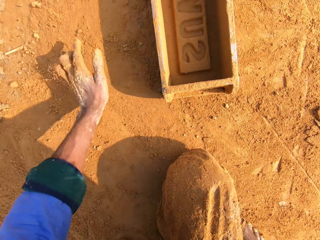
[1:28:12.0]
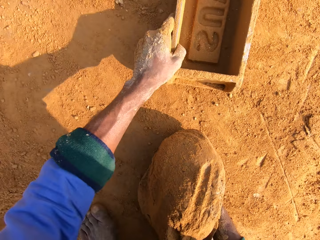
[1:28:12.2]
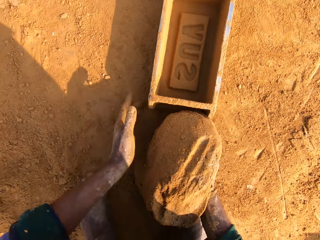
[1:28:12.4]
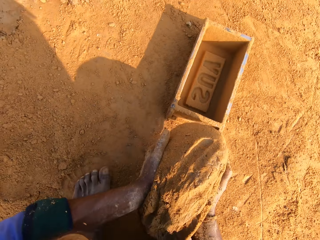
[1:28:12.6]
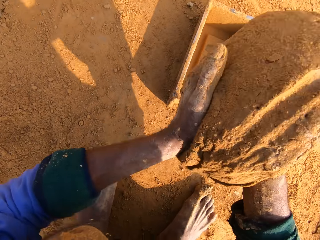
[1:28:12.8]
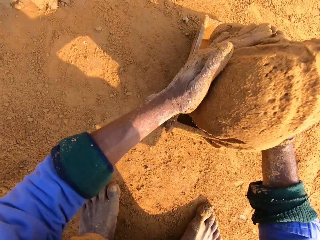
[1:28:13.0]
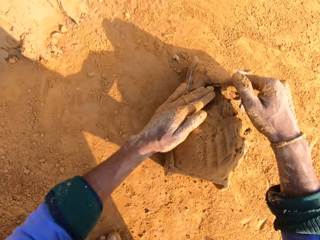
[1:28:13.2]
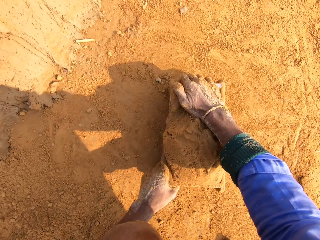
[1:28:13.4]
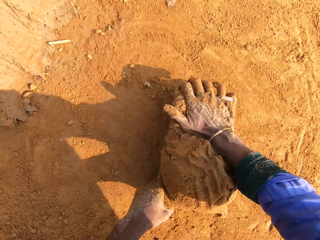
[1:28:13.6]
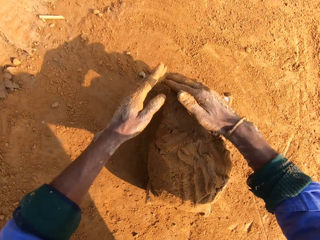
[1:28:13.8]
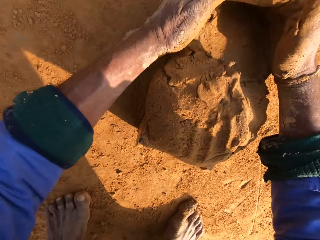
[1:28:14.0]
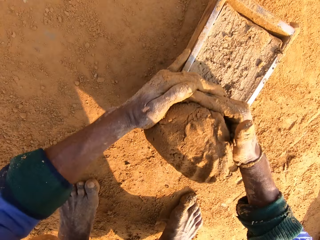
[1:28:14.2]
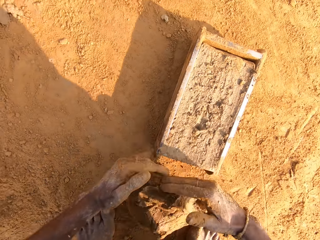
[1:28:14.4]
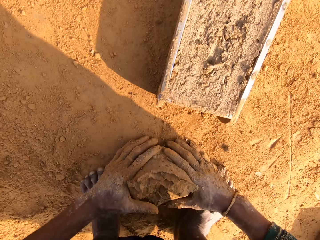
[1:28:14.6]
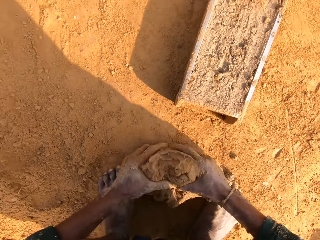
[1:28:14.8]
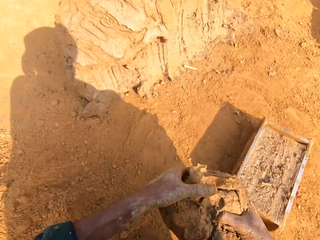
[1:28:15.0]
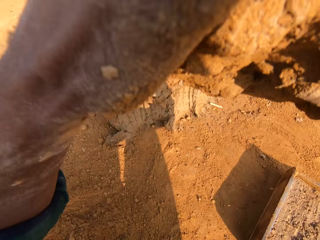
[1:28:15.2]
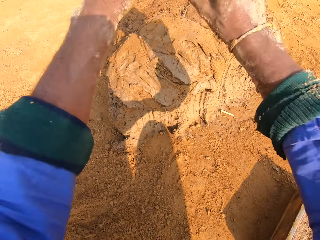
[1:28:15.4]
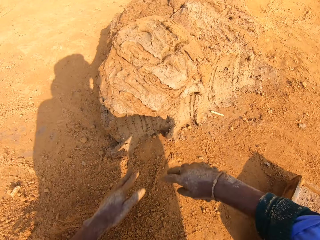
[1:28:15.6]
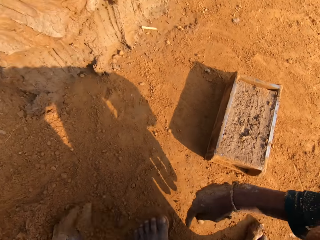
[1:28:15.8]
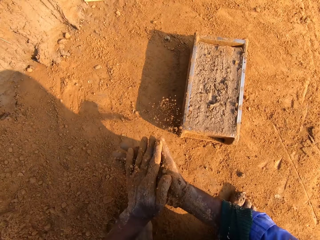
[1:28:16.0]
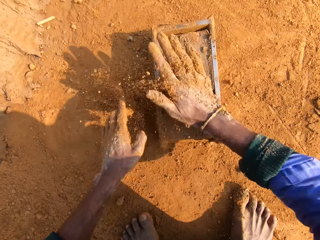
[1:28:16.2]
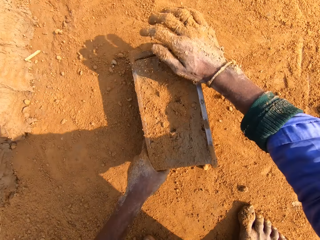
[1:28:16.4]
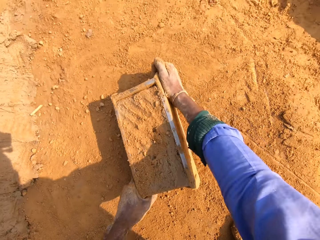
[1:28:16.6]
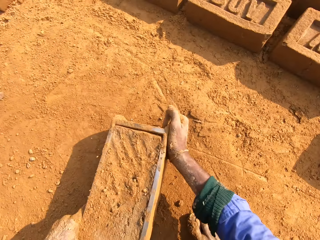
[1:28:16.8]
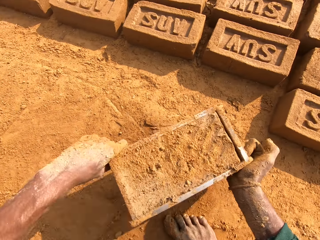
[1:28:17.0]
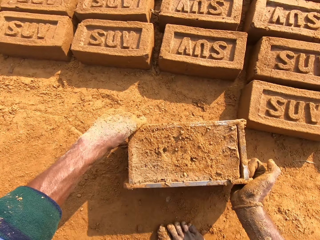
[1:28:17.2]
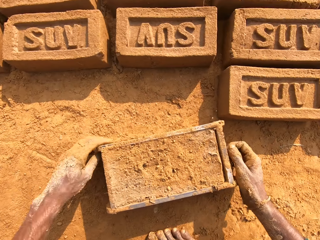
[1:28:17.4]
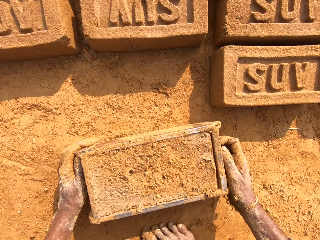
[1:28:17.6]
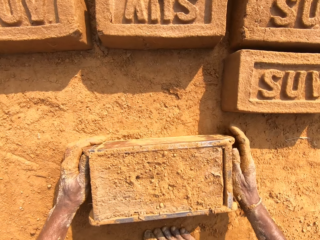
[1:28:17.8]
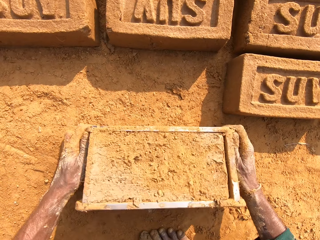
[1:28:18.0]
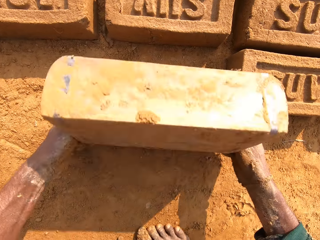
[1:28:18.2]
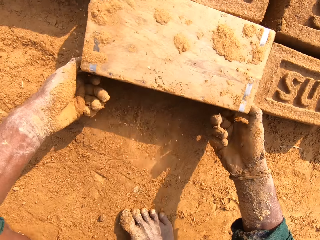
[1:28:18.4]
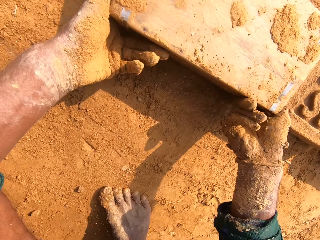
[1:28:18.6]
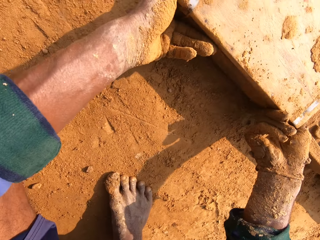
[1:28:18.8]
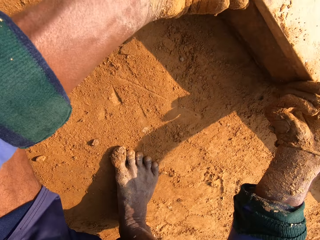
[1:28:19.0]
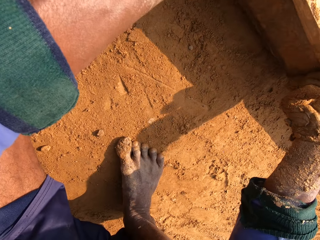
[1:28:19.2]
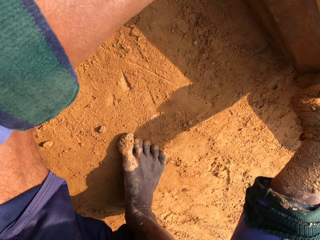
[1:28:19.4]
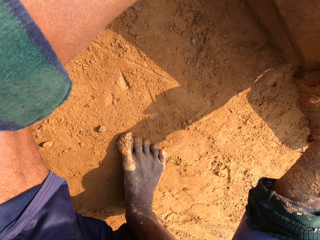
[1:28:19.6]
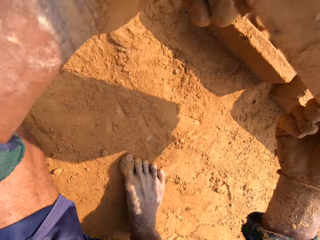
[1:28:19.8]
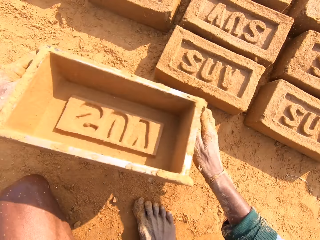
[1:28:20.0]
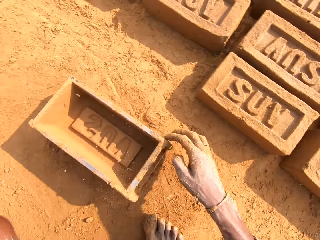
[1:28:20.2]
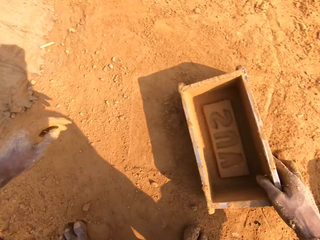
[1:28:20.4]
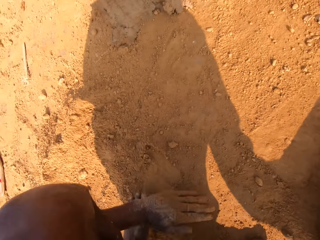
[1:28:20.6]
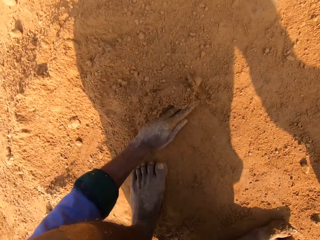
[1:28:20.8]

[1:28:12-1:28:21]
The camera wearer puts a handful of clay in the brick mold. They remove the excess clay from the brick mold. They throw the excess clay to the pile. They pour soil on the brick mold. They pick up the brick mold, put the brick mold down, and put the brick down.

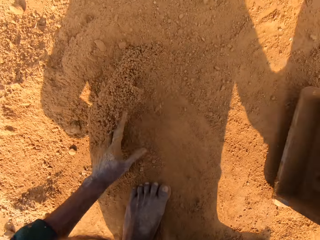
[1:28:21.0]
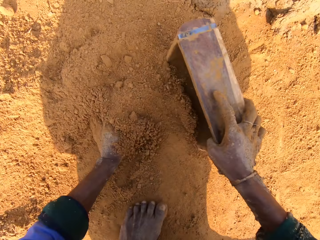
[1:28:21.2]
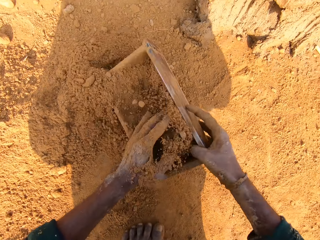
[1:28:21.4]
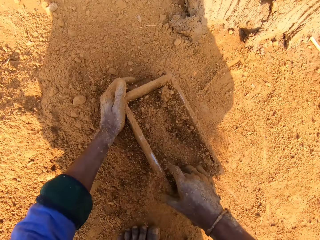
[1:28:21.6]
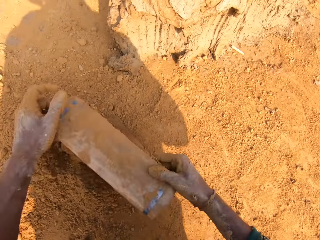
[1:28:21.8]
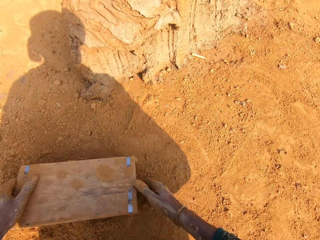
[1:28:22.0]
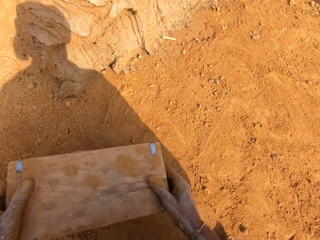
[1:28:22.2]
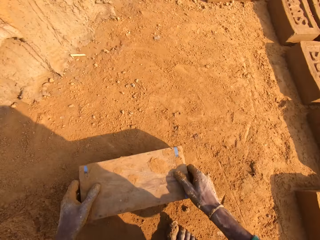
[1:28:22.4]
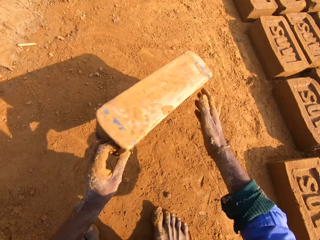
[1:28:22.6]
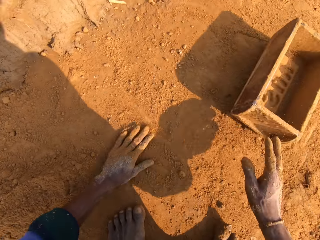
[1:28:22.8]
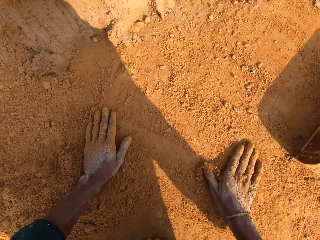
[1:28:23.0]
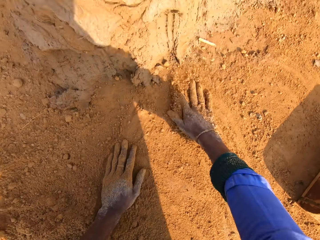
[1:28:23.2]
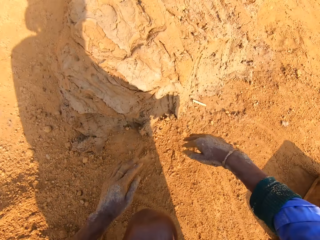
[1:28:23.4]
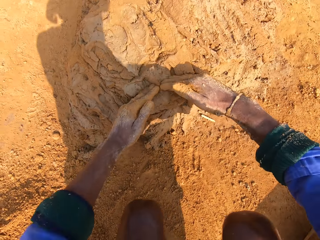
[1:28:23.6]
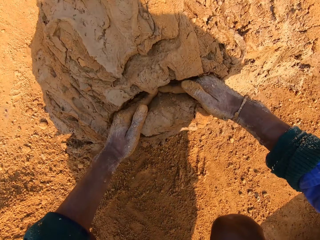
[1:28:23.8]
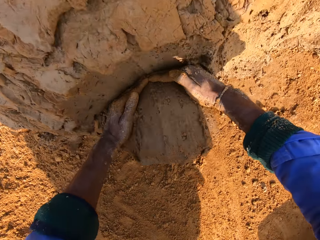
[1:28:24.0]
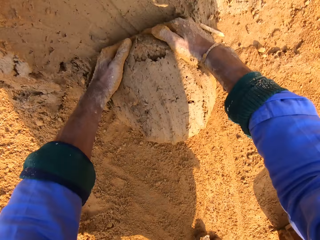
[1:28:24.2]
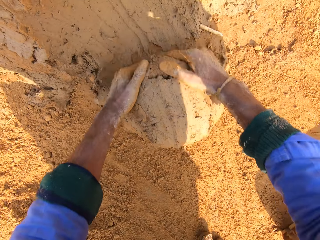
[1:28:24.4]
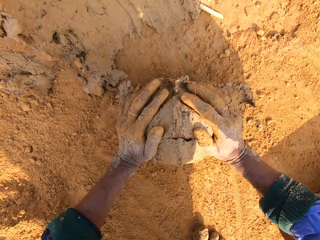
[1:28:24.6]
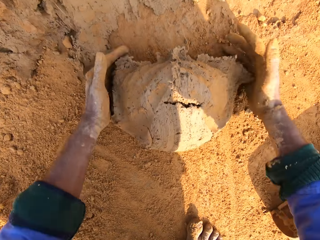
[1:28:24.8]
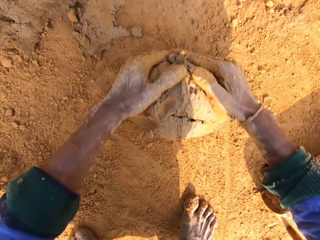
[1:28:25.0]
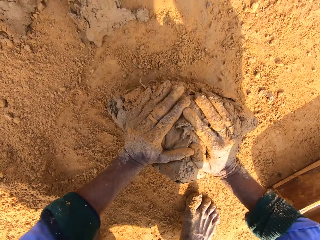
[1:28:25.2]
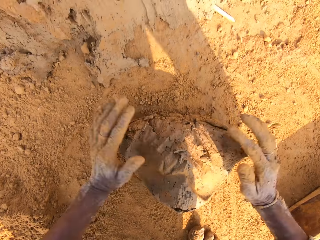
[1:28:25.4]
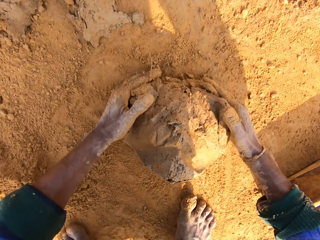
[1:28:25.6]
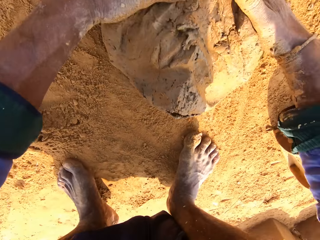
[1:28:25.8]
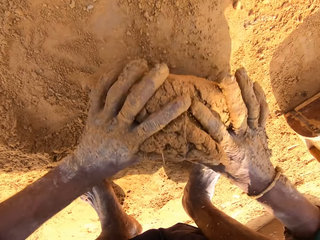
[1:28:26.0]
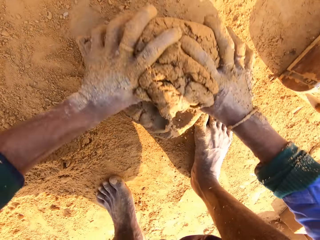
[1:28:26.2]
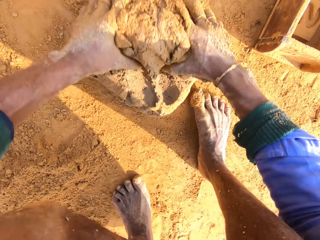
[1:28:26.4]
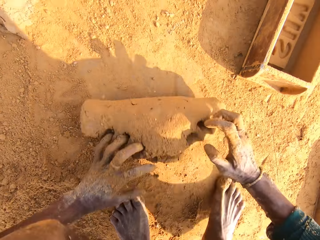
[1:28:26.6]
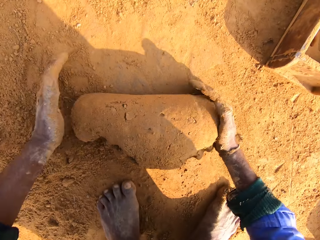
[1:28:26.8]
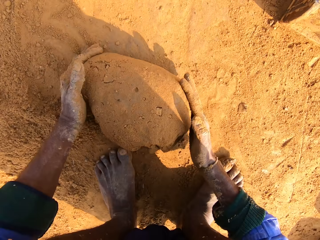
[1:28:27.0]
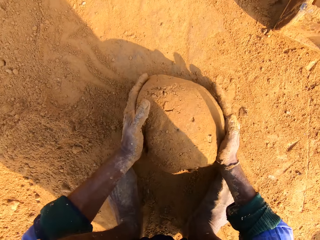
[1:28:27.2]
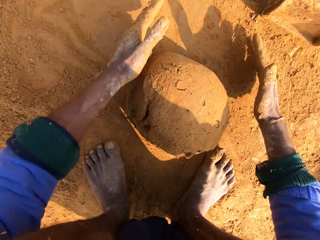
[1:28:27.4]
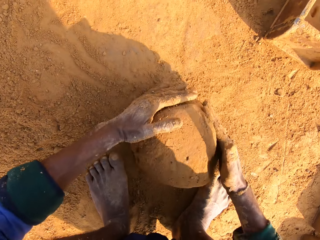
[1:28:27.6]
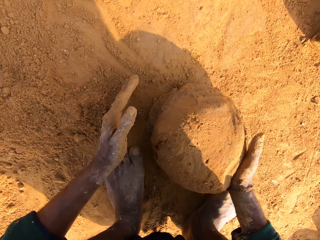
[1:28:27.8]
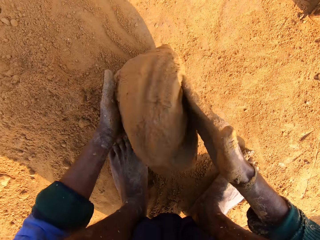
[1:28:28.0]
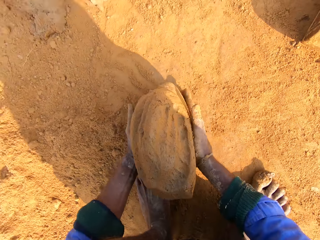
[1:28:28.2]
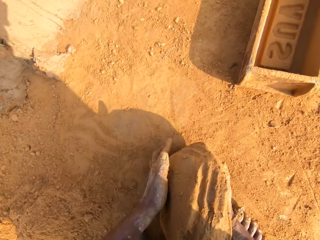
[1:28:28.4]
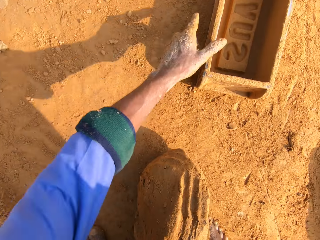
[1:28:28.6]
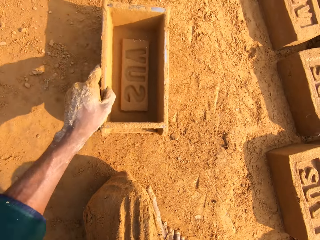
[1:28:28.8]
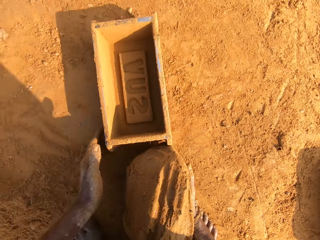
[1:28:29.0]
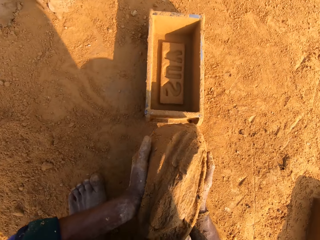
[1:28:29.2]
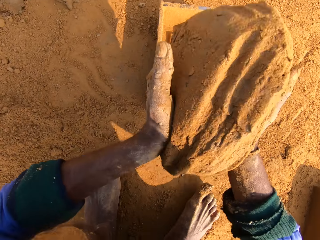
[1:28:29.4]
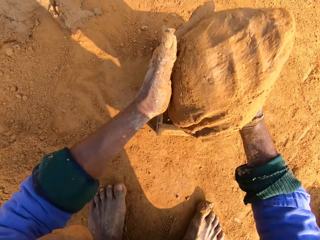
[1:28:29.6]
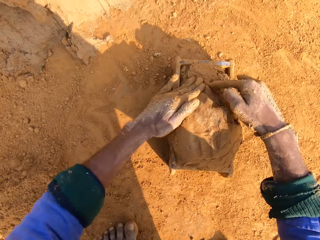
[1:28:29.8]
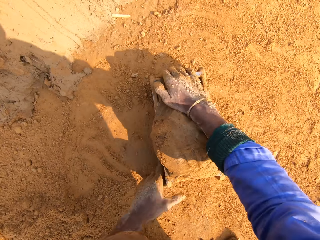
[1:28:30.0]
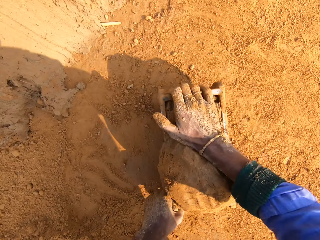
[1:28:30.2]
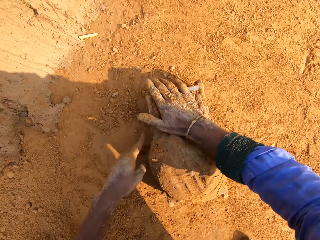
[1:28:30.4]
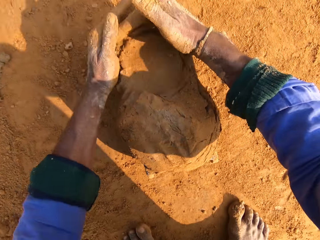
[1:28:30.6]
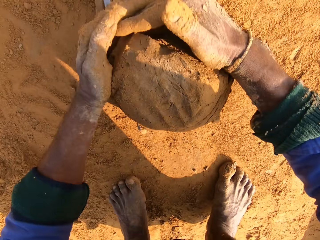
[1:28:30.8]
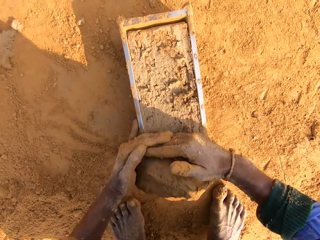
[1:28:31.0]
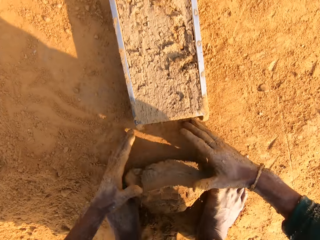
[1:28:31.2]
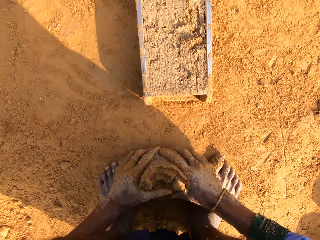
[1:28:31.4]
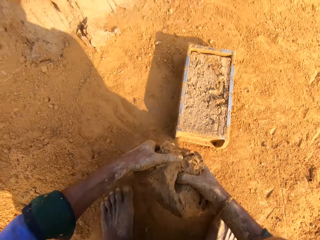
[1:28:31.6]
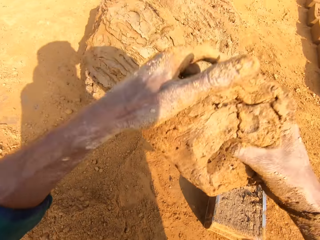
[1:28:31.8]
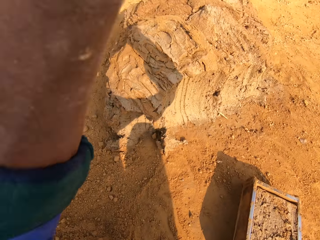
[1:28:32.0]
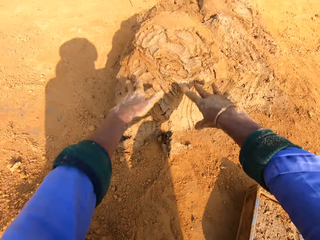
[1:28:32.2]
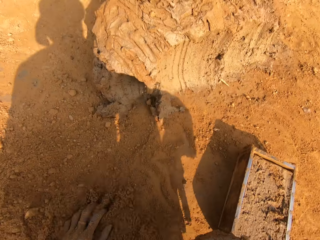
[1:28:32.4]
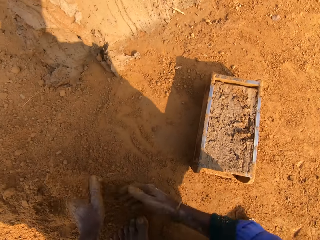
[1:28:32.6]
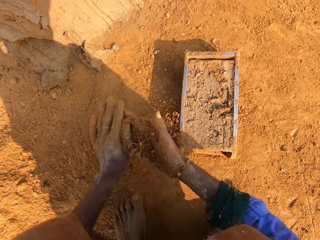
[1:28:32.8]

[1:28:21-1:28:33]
The camera wearer dries the brick mold with soil. They pick a handful of clay. They cut the clay with hands. They roll the handful of clay in the soil. They put the handful of clay in the brick mold. They remove the excess clay from the brick mold. They throw the excess clay to the pile.
